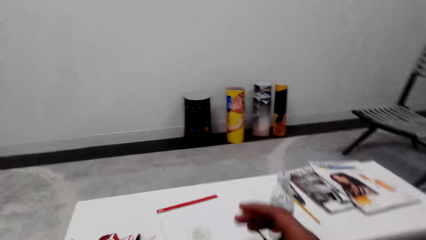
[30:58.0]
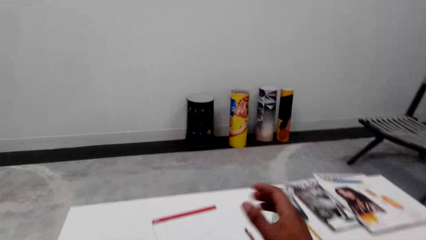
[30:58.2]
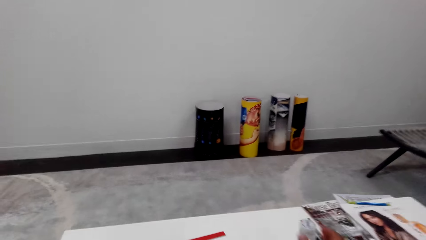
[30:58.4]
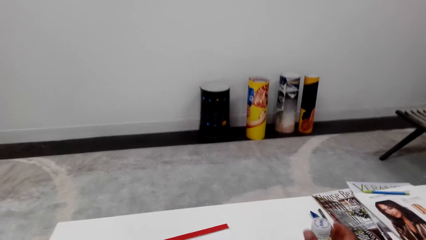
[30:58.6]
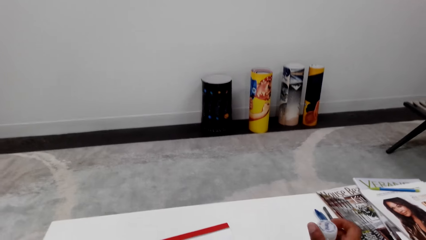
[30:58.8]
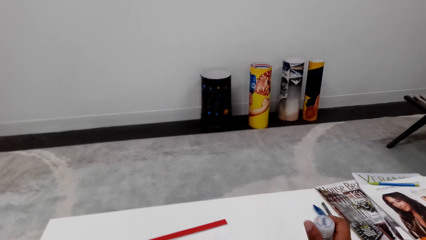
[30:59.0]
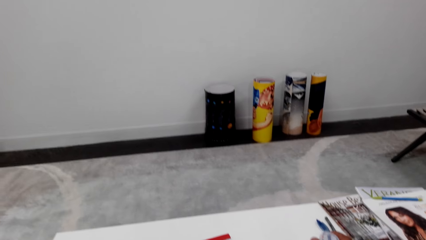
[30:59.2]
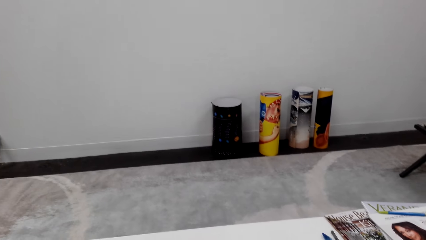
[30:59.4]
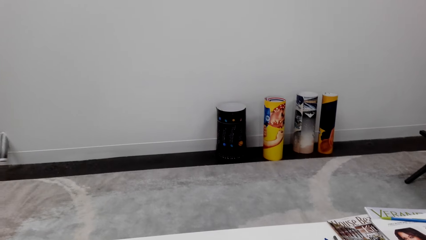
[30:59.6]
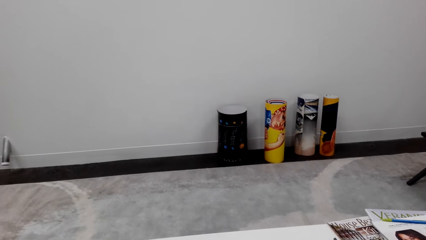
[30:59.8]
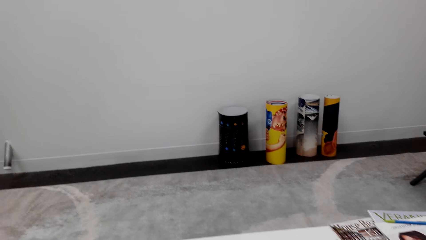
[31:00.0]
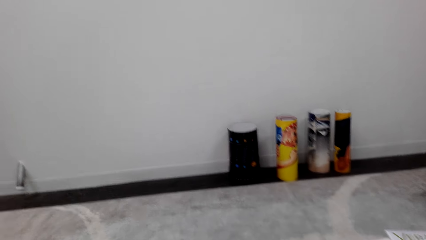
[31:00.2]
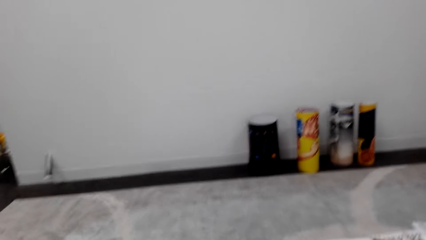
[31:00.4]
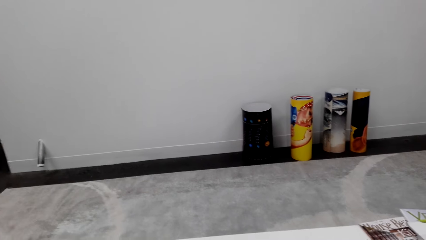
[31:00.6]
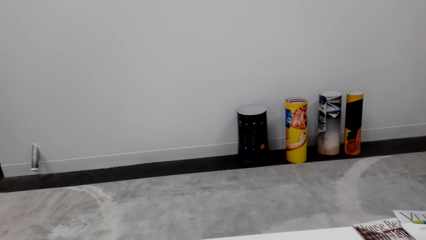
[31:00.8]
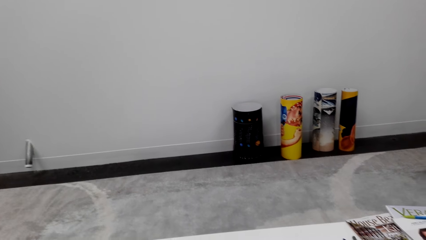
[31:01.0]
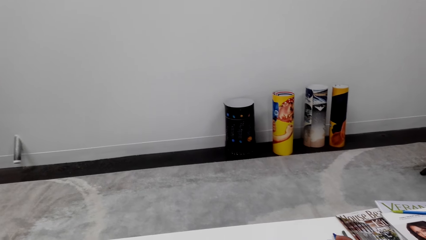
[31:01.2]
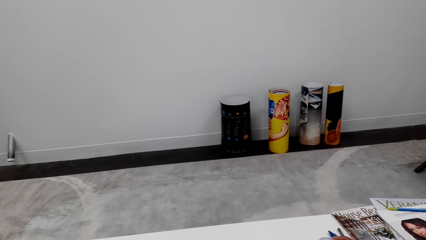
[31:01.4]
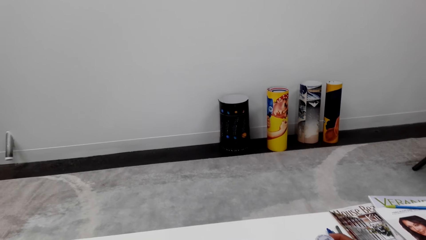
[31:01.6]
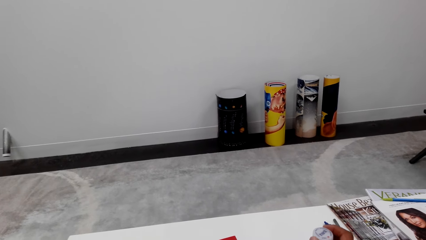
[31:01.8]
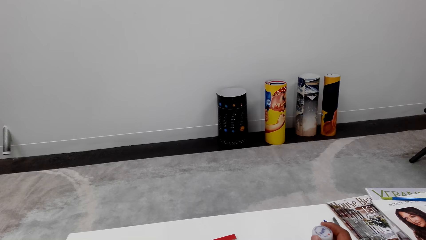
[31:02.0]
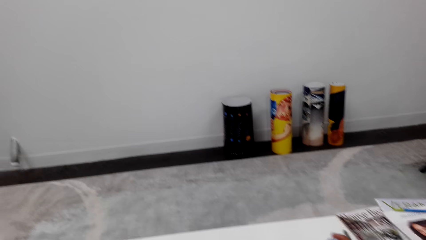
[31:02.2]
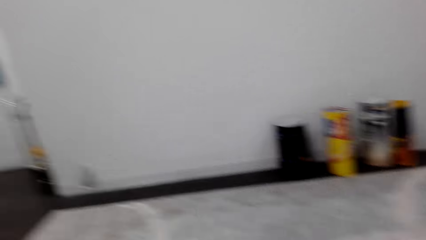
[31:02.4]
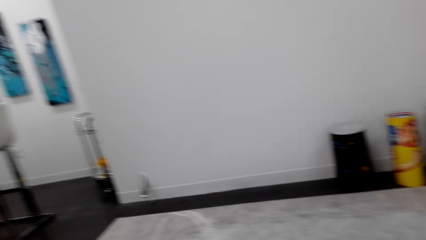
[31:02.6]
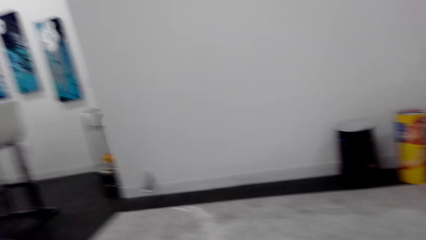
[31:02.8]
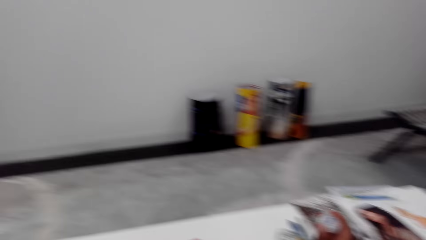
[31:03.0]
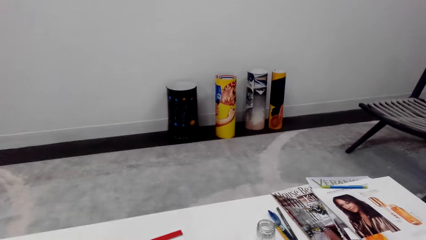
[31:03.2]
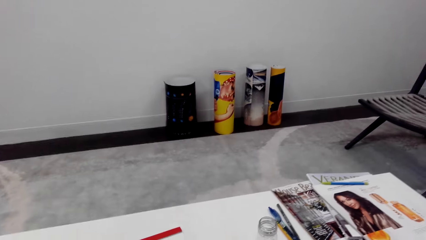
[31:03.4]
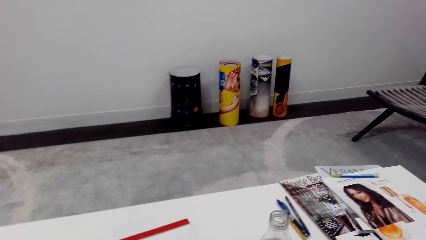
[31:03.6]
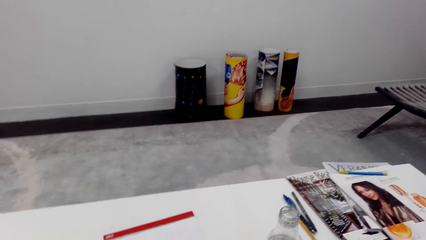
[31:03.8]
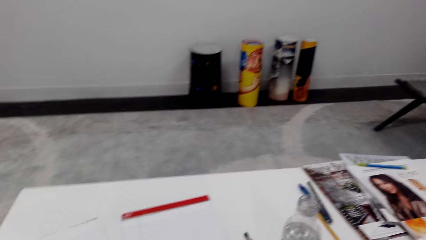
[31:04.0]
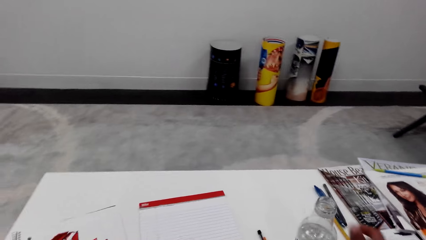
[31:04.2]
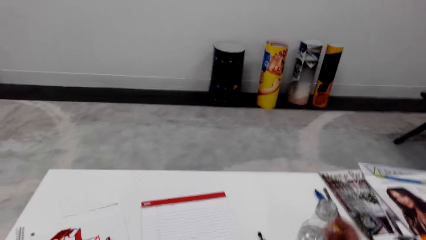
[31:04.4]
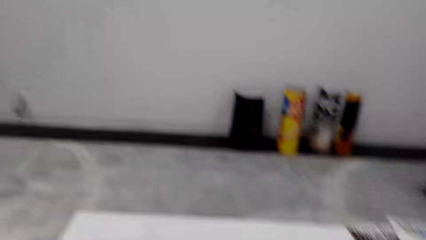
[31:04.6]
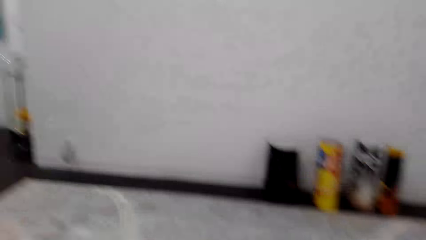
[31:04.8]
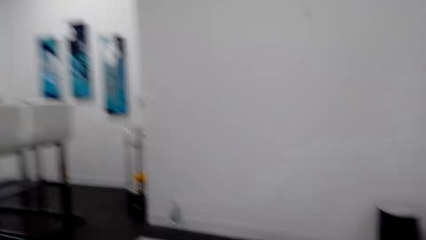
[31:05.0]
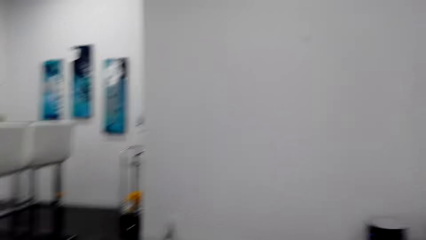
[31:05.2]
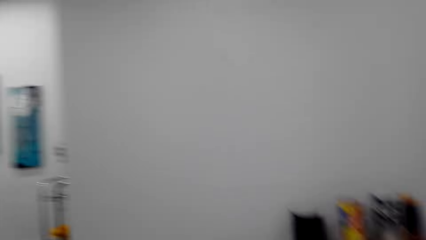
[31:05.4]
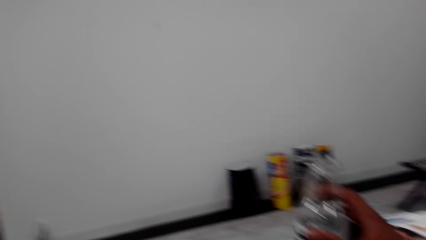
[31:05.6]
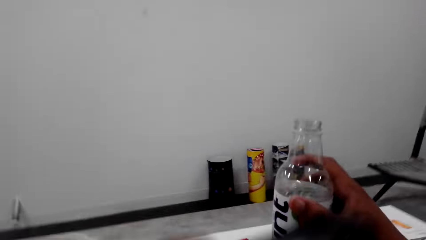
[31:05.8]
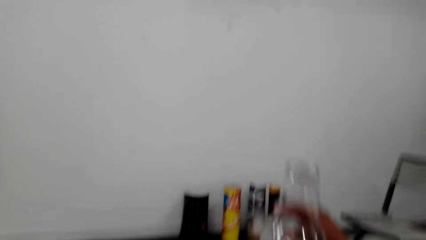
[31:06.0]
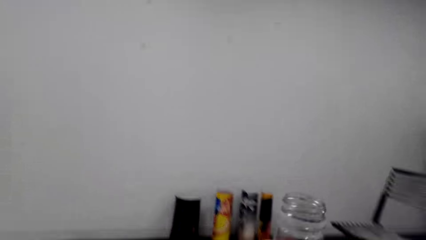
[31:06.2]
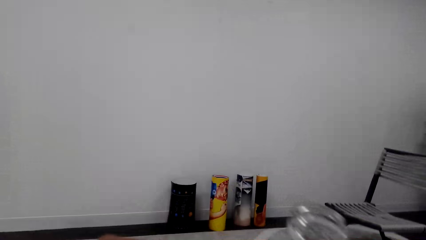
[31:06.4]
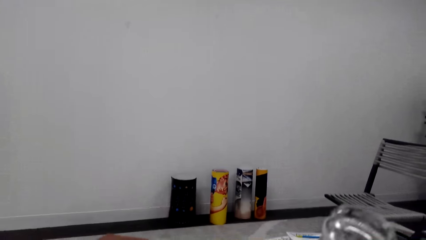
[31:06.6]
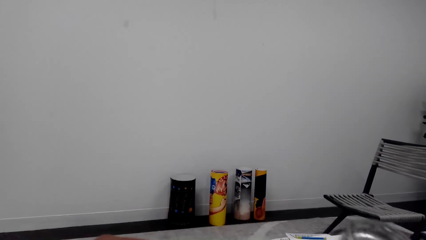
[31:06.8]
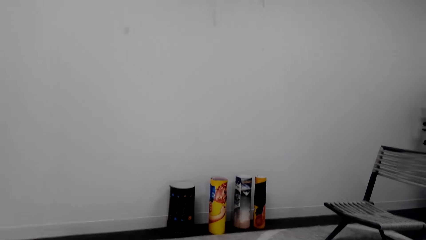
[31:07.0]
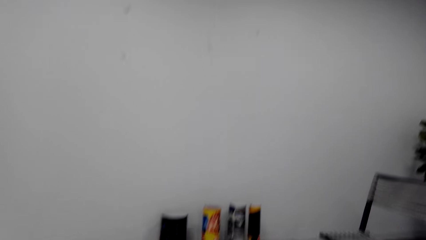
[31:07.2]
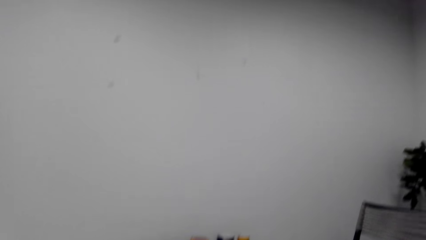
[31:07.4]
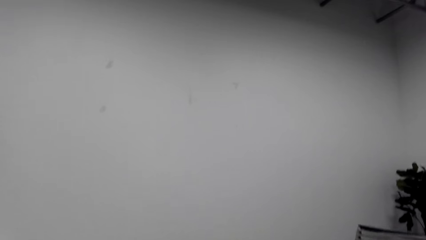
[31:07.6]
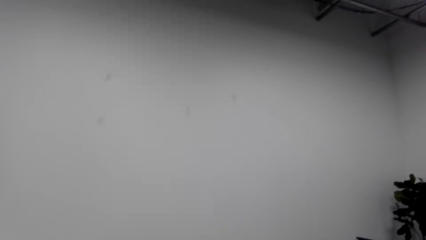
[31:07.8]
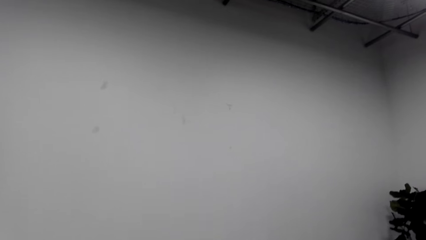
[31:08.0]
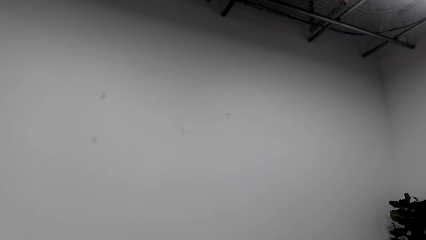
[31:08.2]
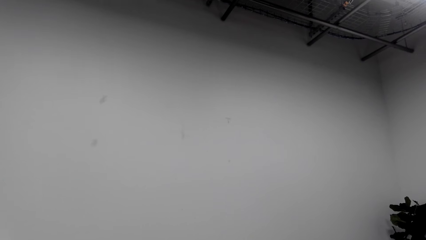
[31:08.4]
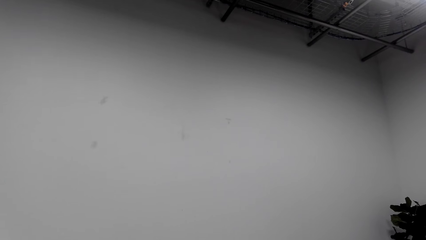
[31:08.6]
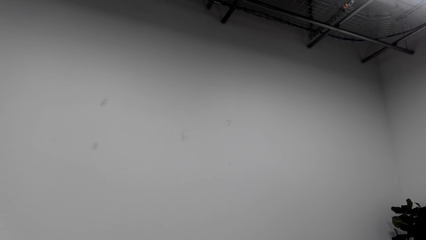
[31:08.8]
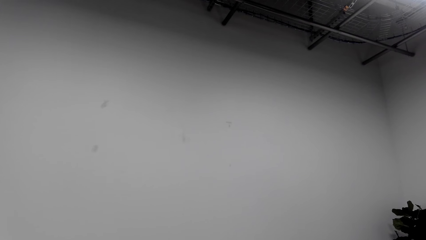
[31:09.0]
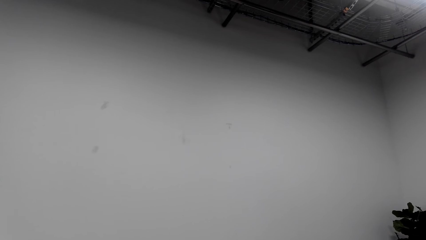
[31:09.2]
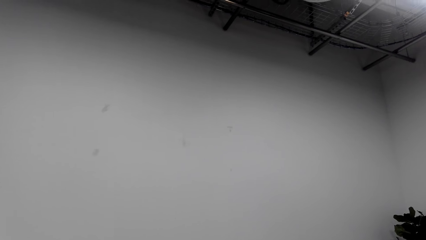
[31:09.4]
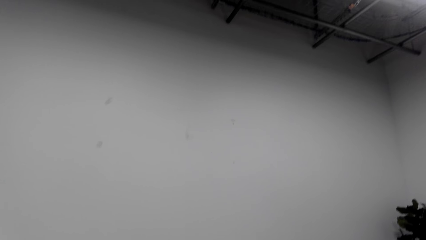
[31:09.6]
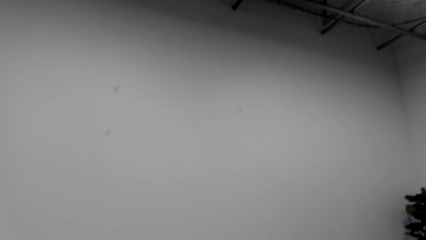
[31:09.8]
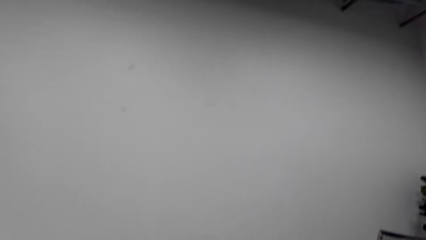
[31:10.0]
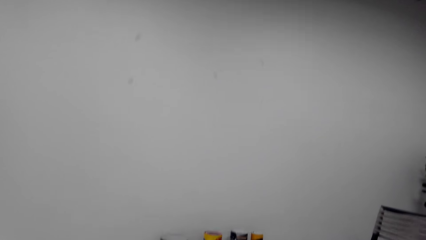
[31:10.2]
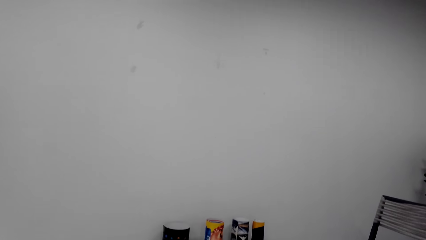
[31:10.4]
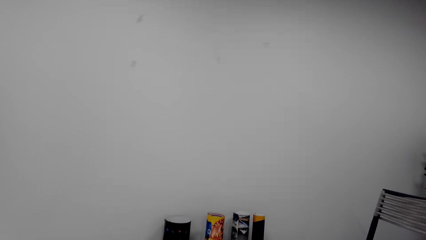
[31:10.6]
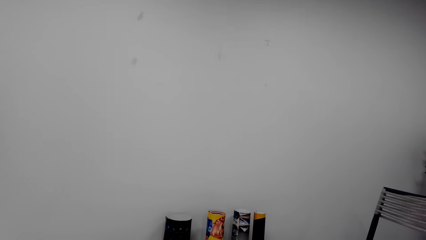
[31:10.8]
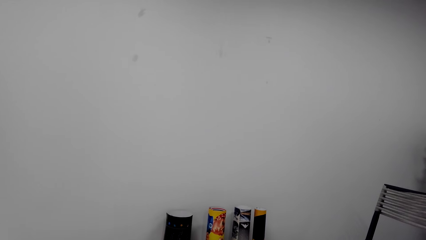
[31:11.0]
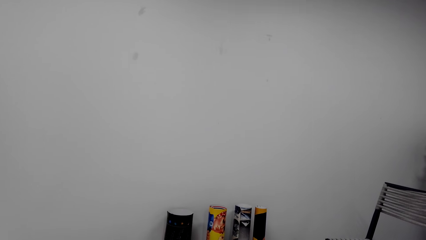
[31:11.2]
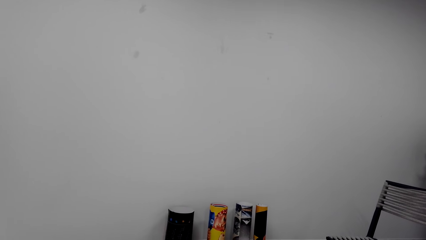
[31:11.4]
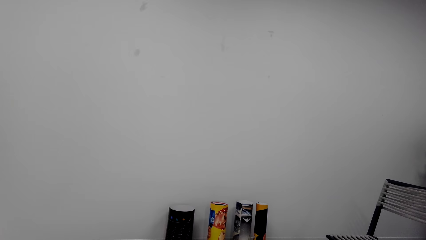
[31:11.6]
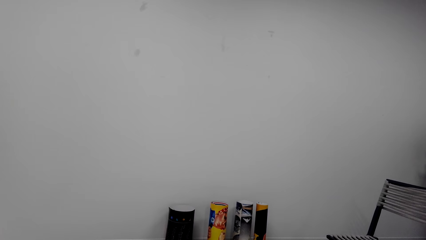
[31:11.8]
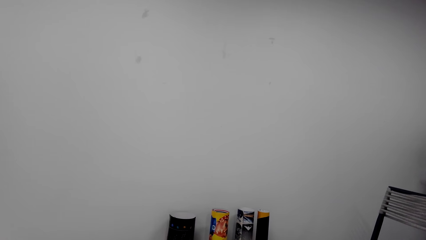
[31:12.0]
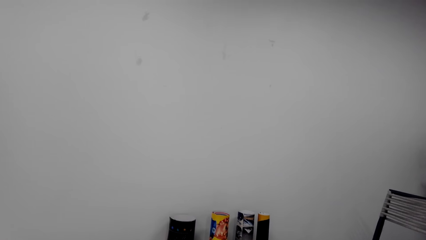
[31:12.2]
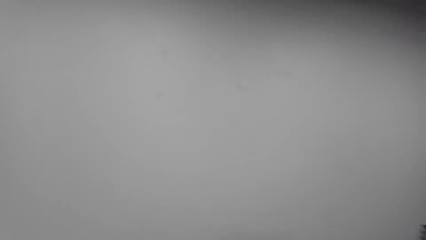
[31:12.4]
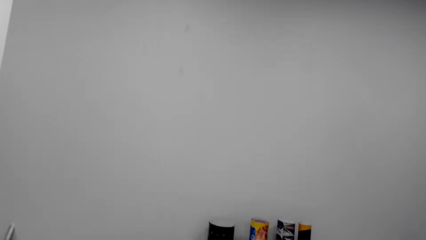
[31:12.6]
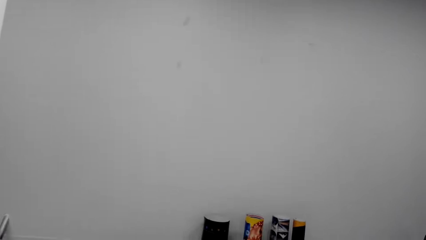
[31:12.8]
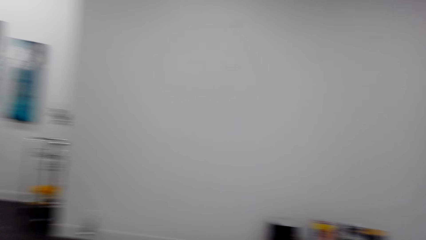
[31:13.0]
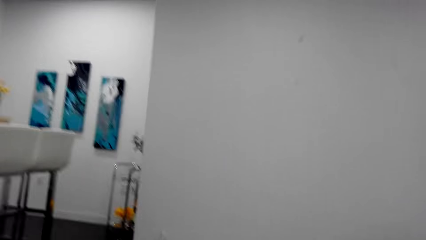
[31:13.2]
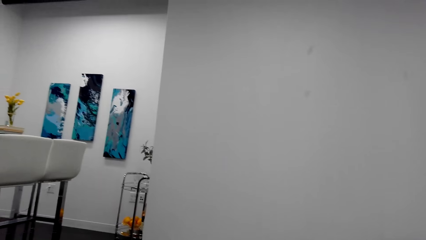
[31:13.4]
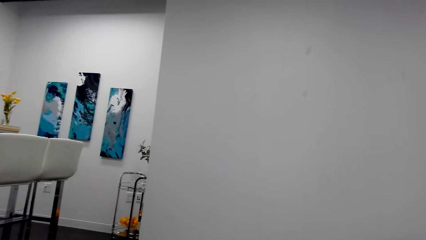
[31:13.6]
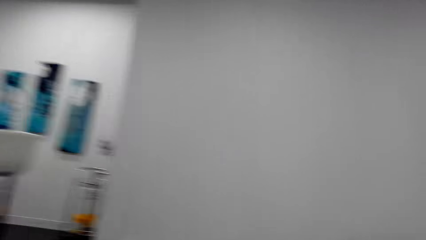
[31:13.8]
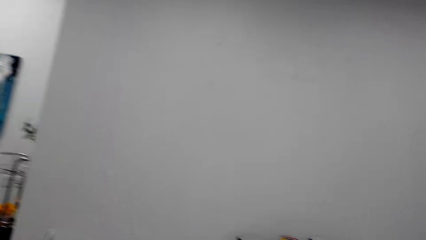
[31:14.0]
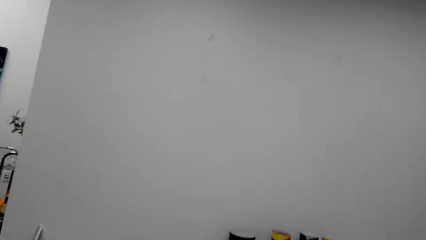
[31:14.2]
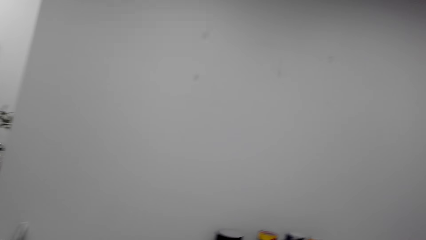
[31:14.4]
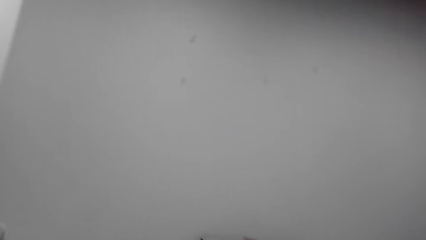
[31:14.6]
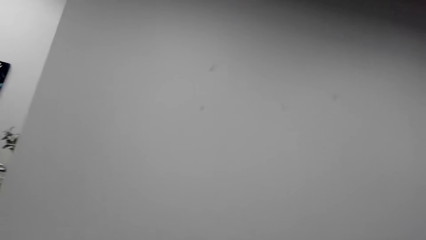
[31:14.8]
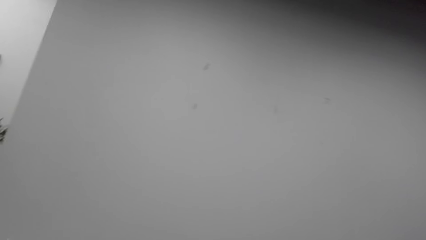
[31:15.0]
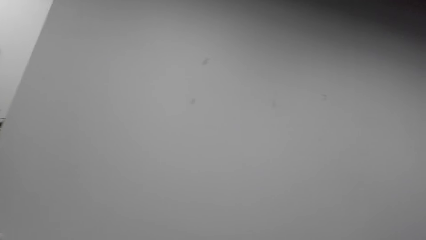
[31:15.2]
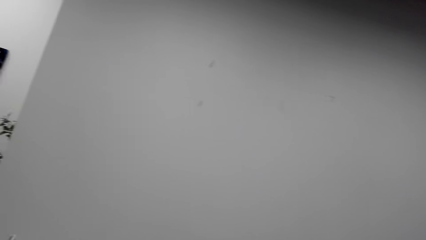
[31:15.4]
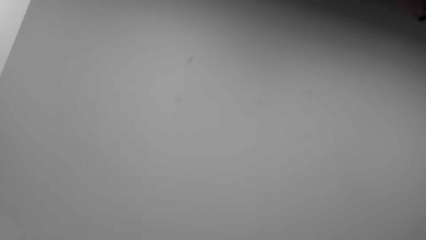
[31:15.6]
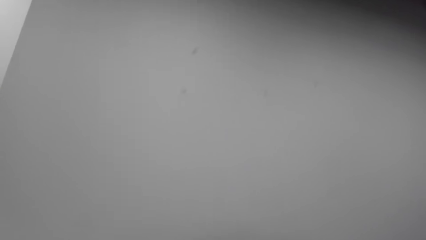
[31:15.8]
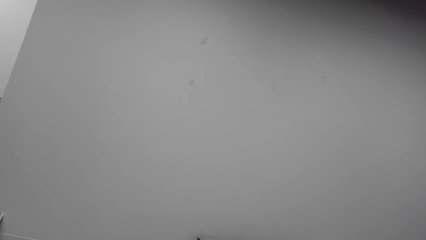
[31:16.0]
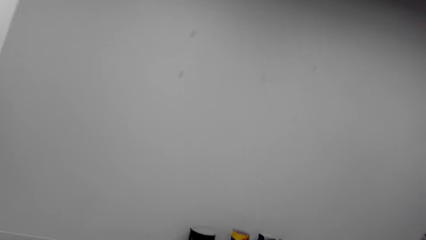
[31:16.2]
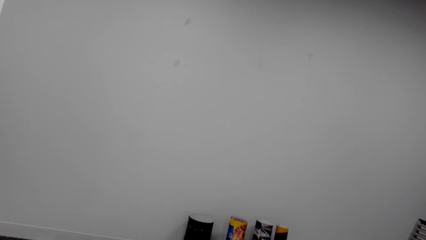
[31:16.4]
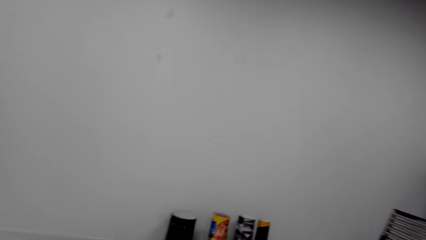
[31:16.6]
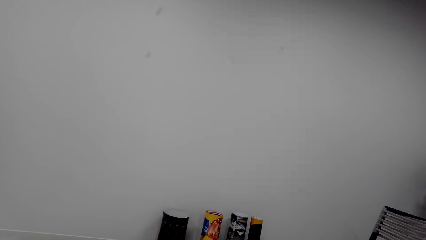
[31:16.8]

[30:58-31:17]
The camera wearer lifts the right hand. He holds the bottle on the table with his right hand. He opens the bottle with his right hand. He looks around. He looks at the bottle. He picks up the bottle on the table. He looks around. He lifts the bottle. He looks around. He sits on the chair on the floor.
